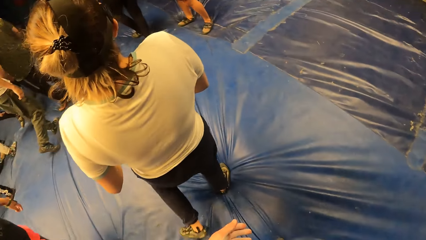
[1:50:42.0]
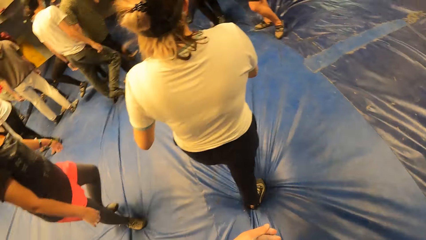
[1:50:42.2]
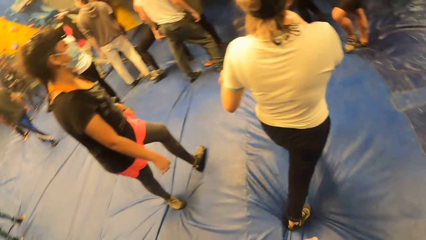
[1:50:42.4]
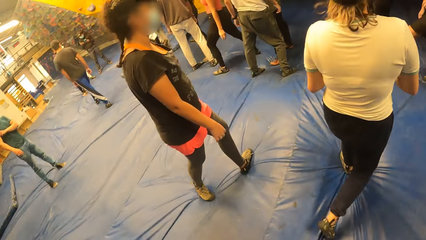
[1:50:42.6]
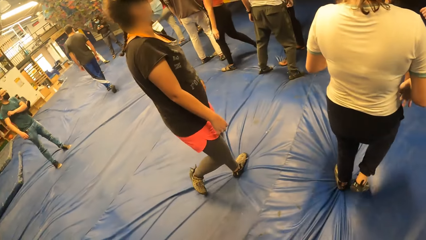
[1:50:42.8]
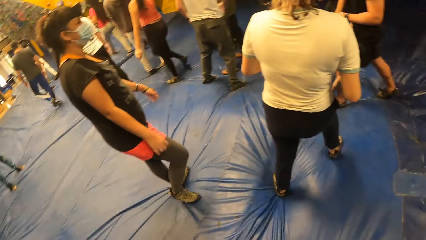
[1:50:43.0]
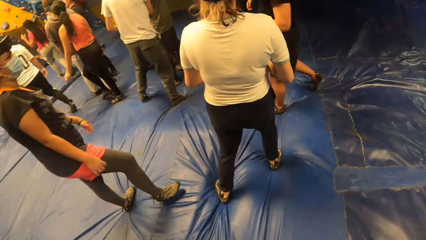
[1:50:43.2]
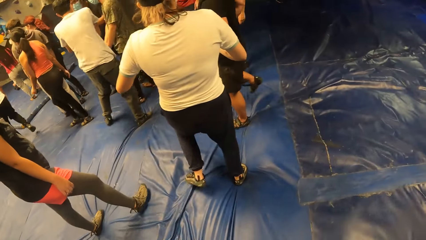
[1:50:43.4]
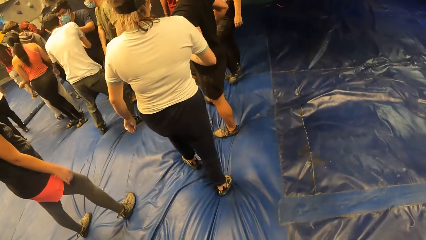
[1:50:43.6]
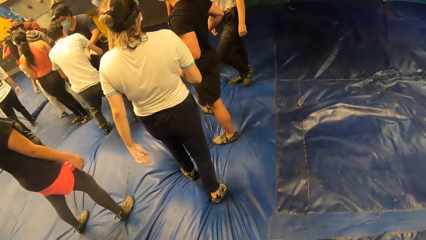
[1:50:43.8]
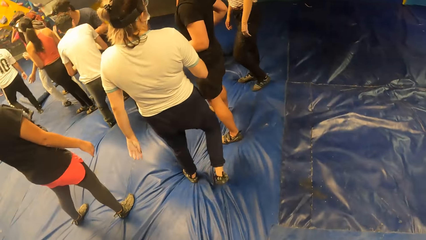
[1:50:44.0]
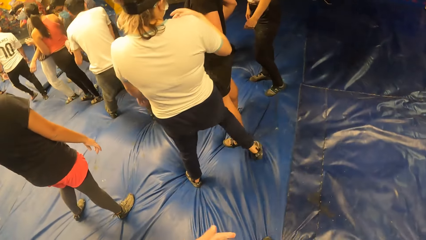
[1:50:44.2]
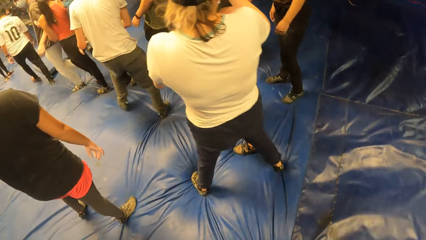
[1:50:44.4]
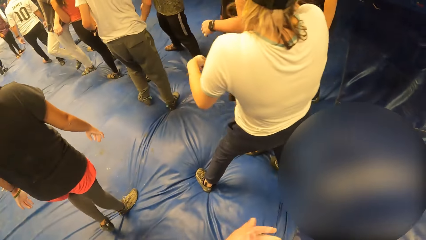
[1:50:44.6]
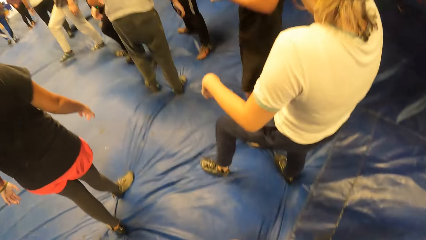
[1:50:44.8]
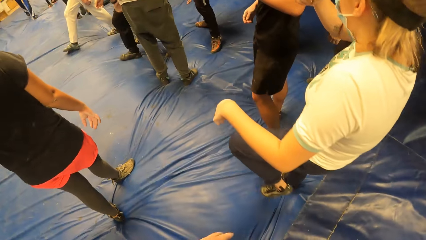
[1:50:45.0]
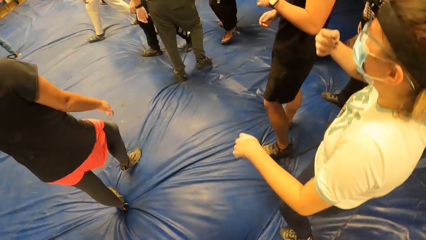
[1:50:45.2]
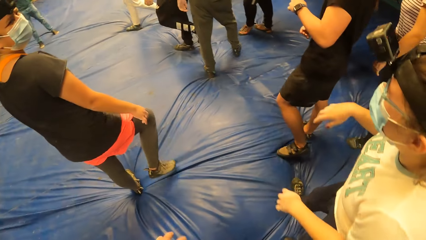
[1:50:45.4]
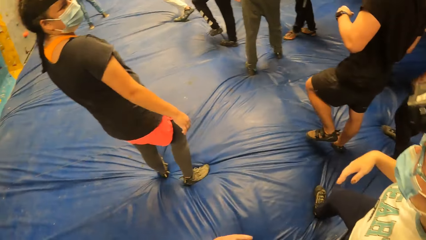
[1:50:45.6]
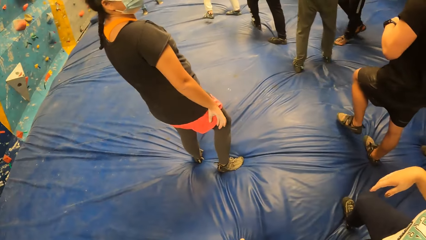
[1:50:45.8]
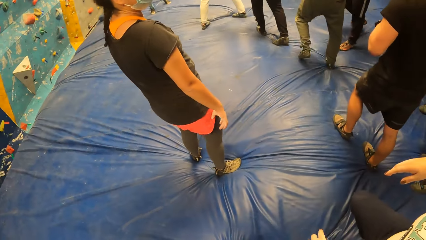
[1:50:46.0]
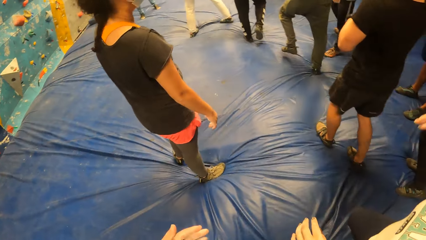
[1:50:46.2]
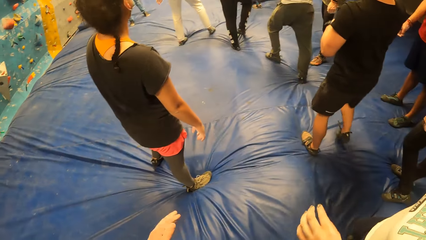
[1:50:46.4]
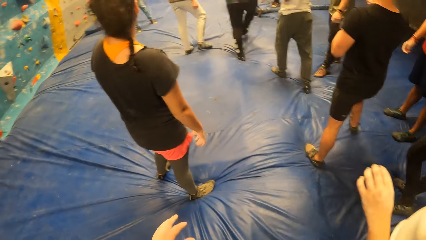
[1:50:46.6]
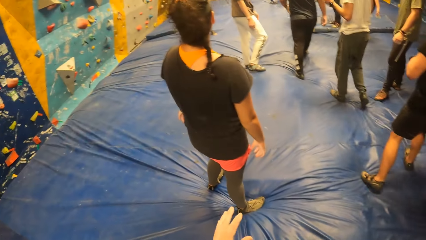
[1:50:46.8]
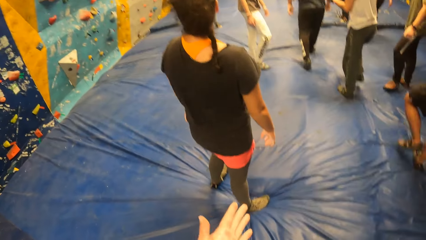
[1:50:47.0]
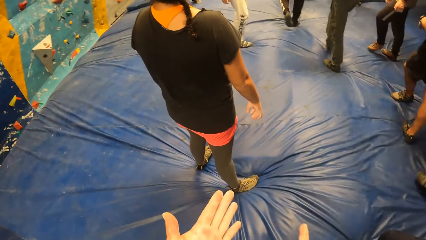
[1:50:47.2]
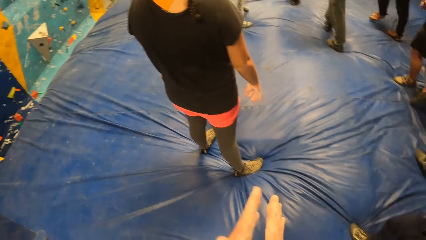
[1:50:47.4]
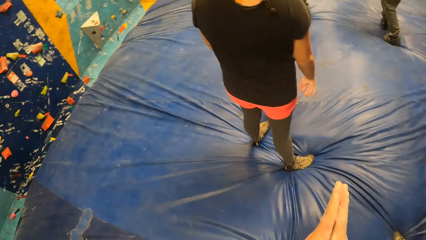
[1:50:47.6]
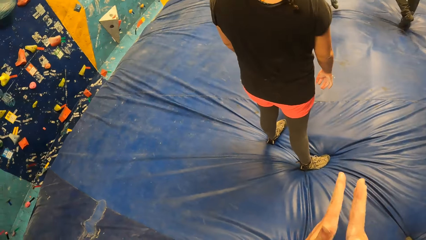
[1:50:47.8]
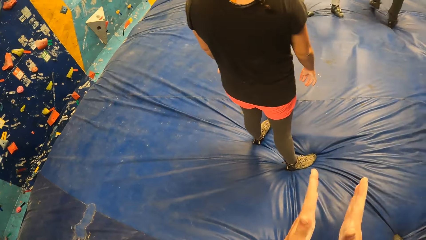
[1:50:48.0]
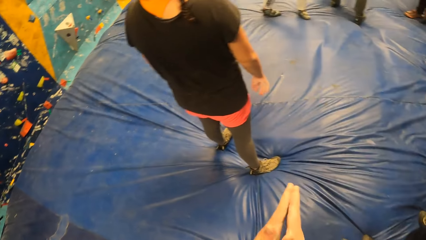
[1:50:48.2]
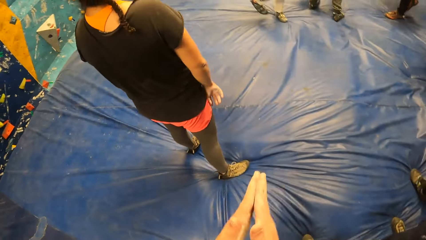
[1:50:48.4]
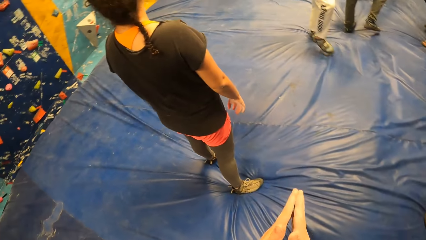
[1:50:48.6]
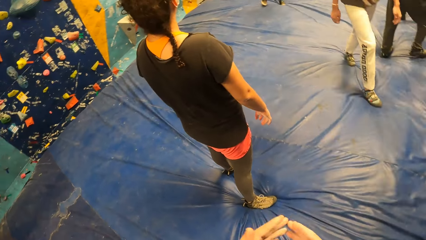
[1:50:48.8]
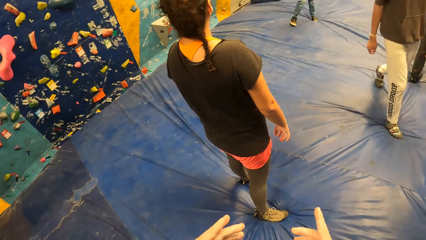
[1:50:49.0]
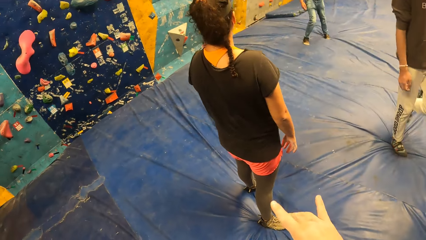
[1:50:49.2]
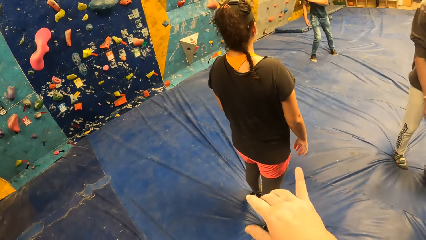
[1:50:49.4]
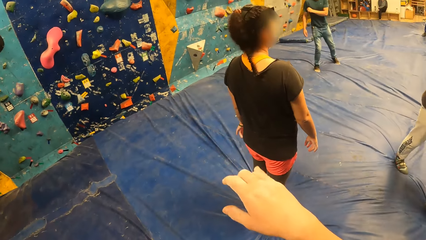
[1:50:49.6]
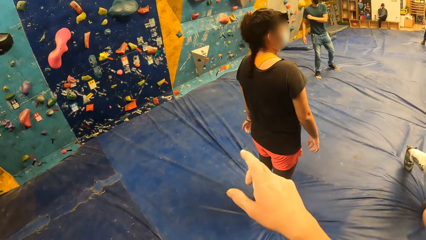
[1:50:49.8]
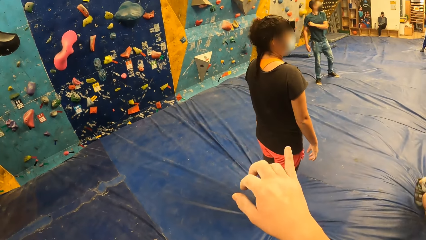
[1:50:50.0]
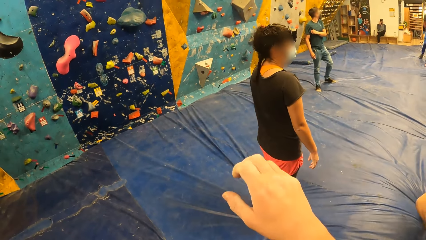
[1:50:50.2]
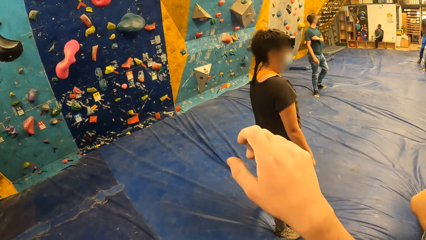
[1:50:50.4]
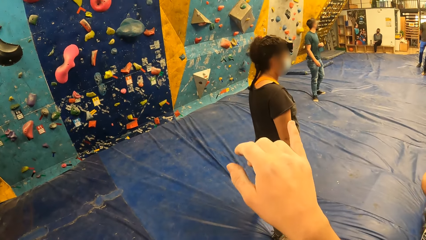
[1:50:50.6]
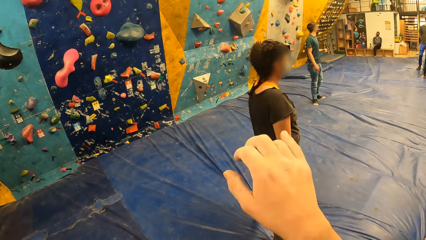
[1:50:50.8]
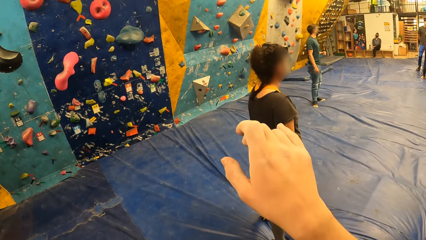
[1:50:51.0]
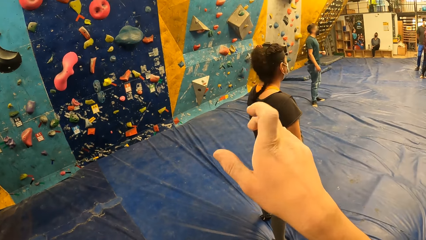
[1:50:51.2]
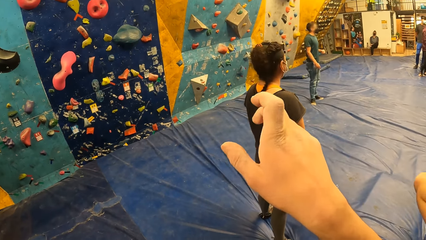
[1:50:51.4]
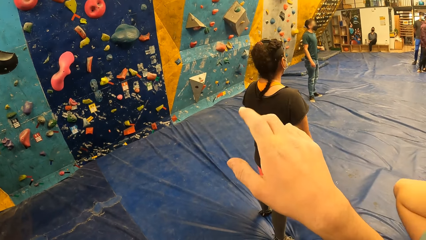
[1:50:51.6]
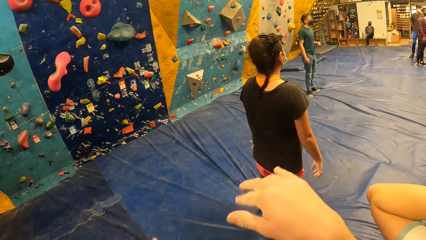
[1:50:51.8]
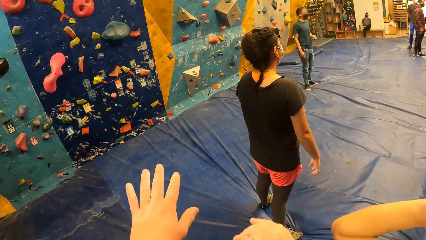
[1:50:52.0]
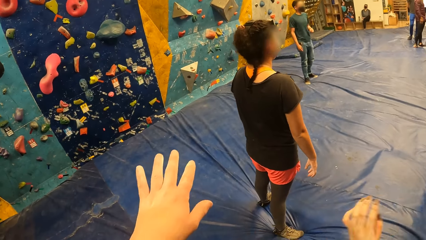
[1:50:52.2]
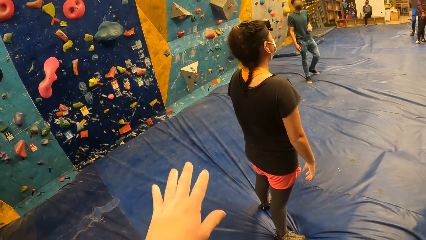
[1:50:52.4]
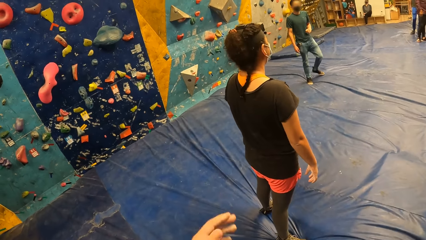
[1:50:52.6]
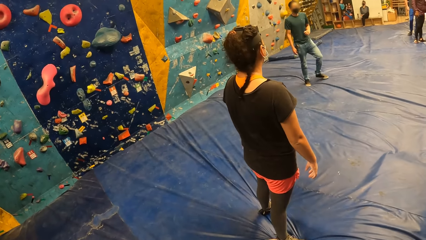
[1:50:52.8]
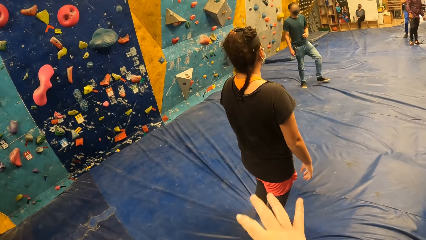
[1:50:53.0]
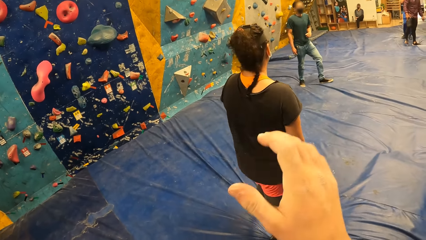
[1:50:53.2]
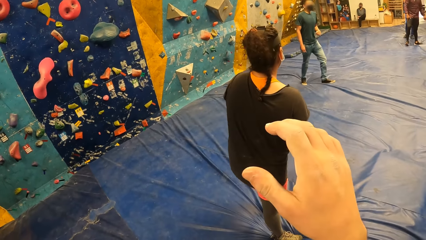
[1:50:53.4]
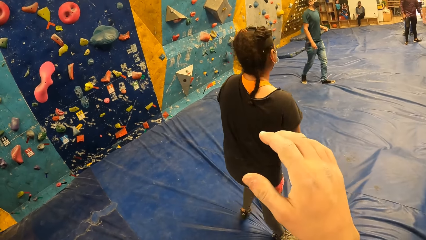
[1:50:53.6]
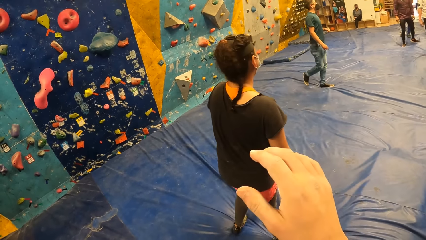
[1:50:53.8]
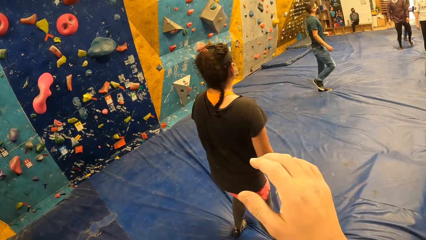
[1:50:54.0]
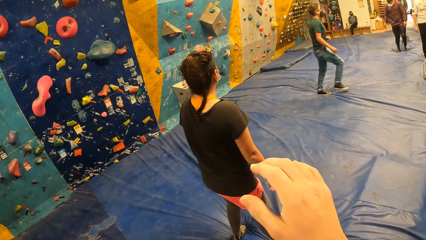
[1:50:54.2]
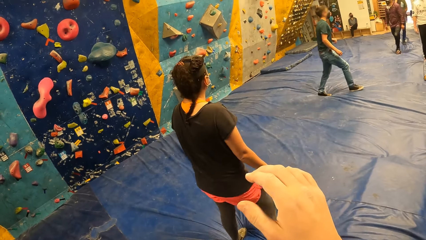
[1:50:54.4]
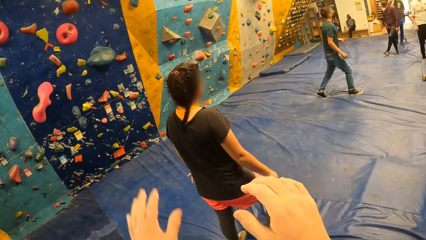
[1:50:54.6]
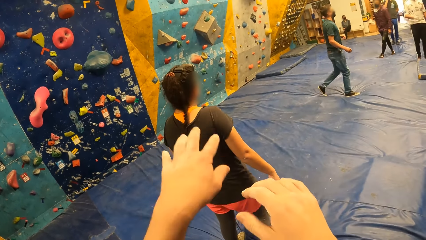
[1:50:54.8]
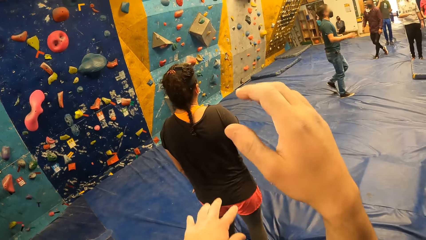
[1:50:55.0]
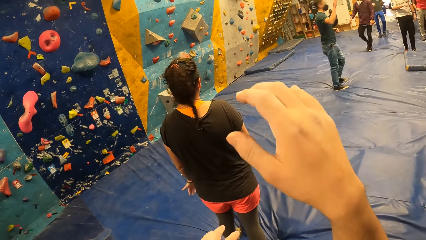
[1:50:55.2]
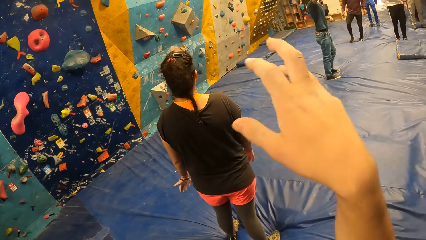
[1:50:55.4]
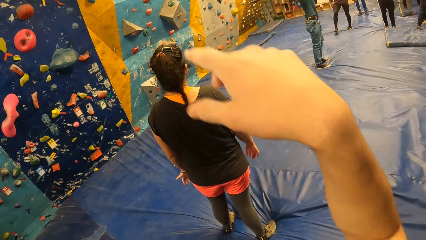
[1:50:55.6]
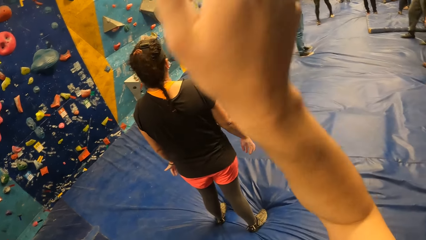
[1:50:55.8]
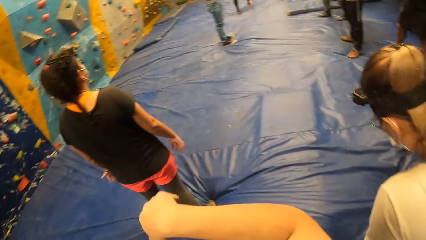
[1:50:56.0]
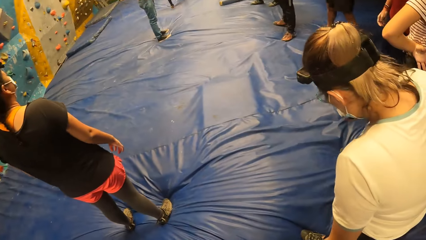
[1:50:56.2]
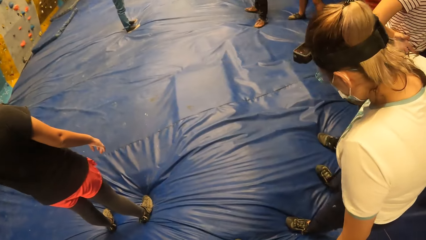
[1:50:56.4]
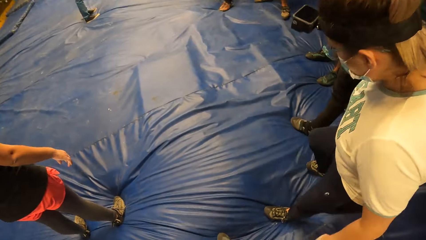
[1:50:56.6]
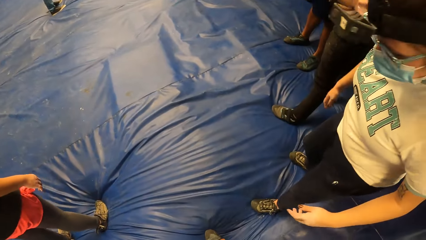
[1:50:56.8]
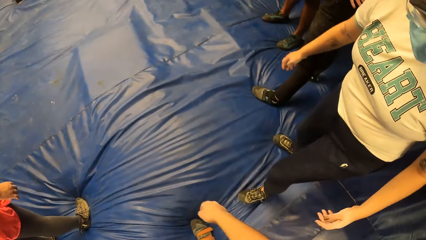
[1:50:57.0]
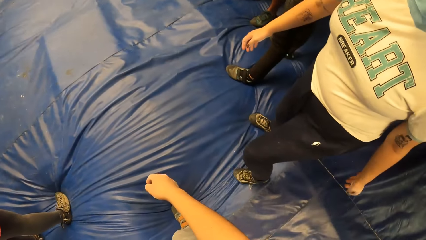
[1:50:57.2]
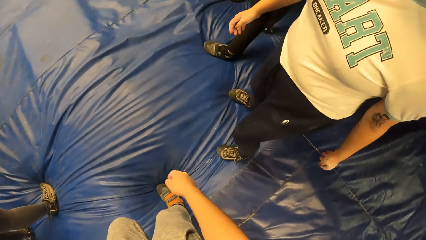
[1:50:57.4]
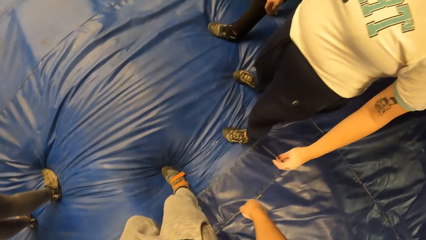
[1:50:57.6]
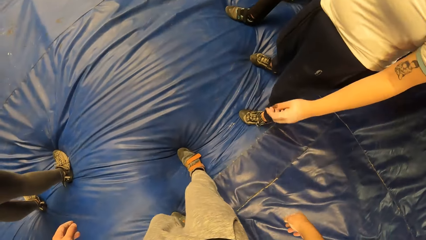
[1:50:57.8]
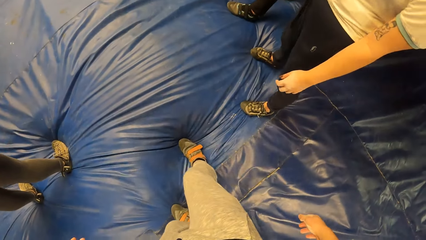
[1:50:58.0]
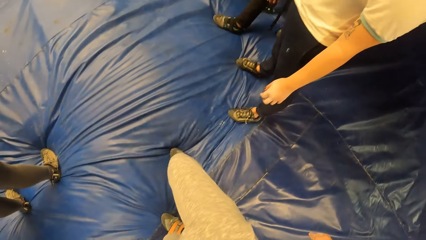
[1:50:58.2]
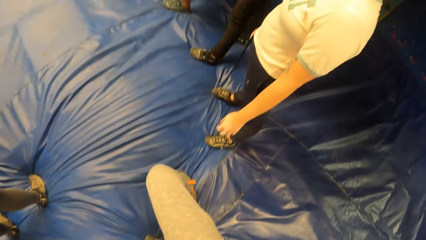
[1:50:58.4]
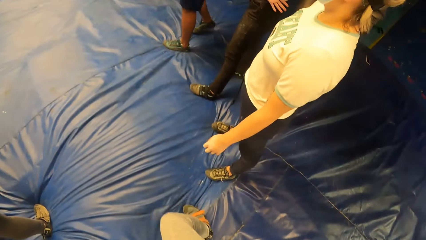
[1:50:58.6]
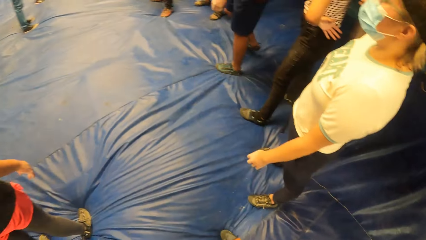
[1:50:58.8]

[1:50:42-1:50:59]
The camera wearer claps the hands. They move the hands. They raise the hand.
